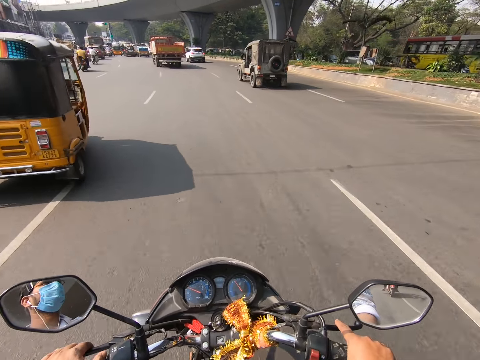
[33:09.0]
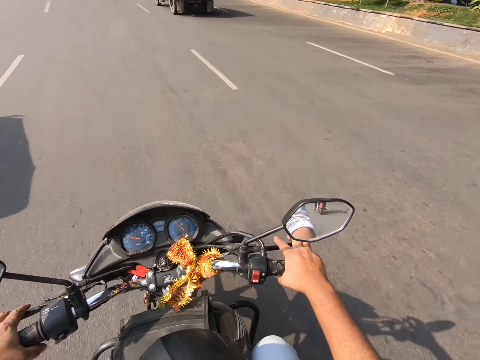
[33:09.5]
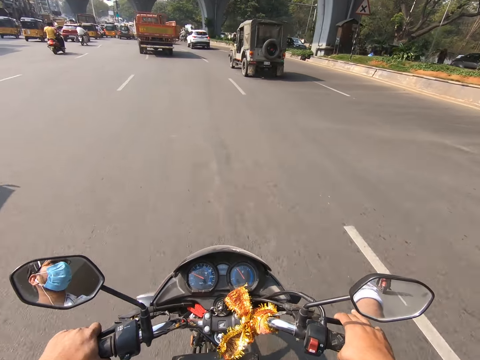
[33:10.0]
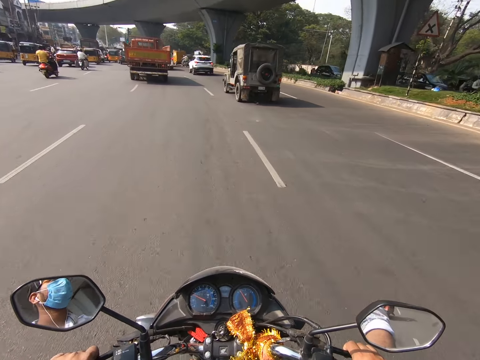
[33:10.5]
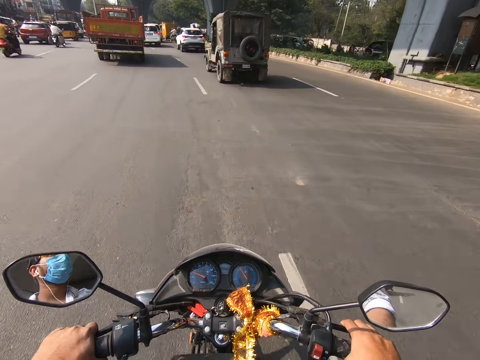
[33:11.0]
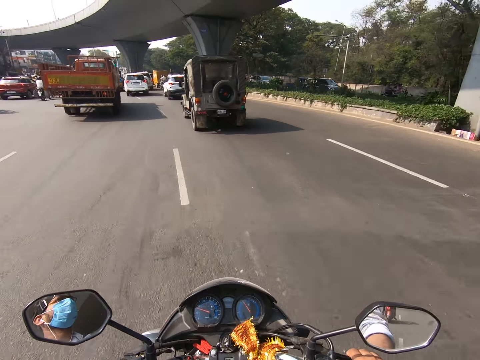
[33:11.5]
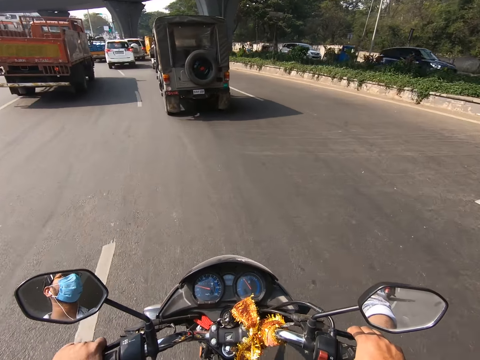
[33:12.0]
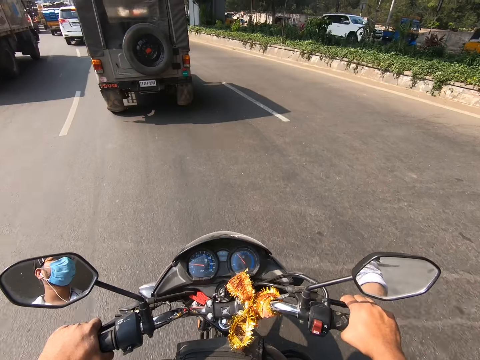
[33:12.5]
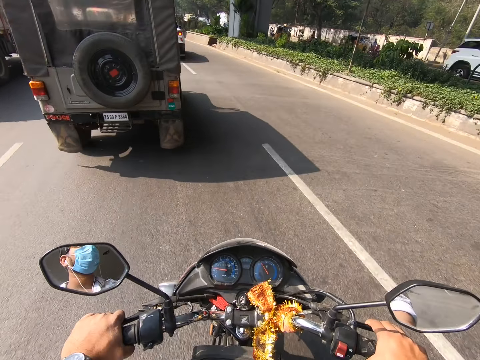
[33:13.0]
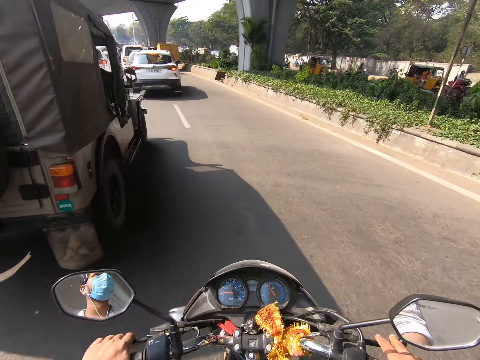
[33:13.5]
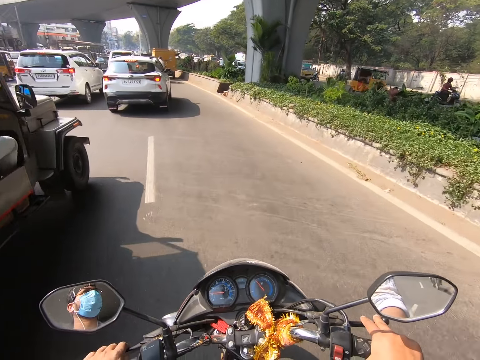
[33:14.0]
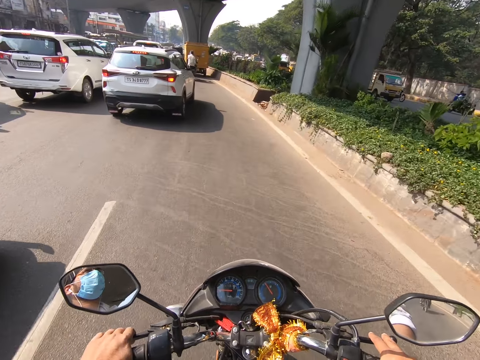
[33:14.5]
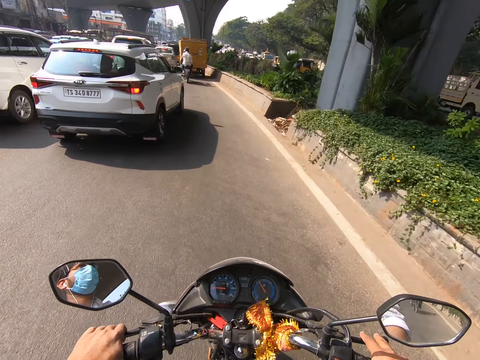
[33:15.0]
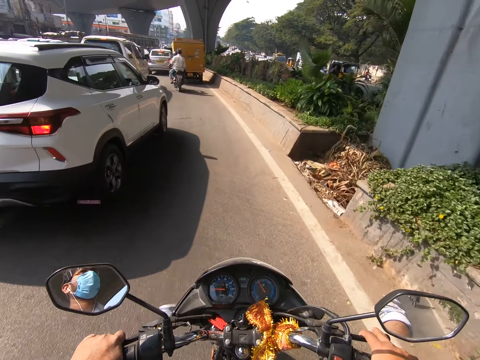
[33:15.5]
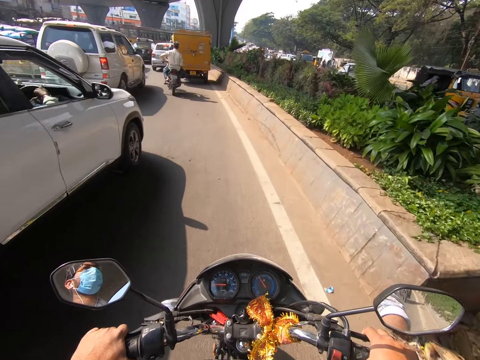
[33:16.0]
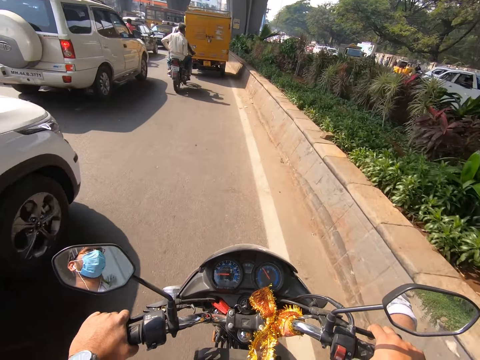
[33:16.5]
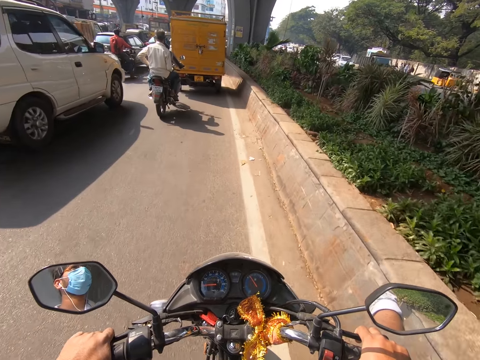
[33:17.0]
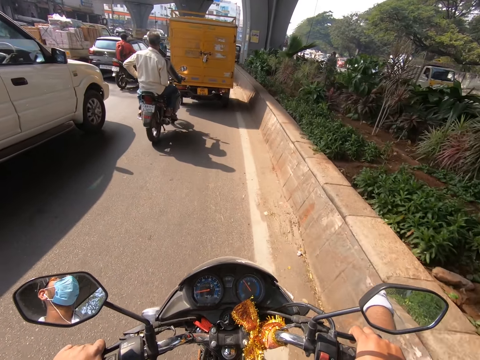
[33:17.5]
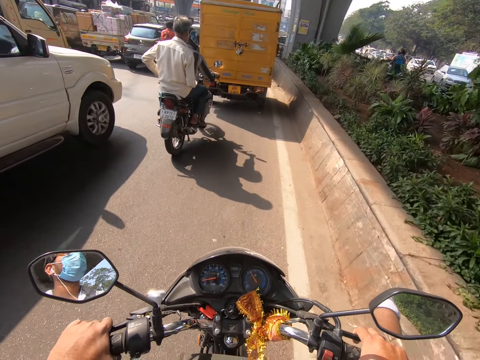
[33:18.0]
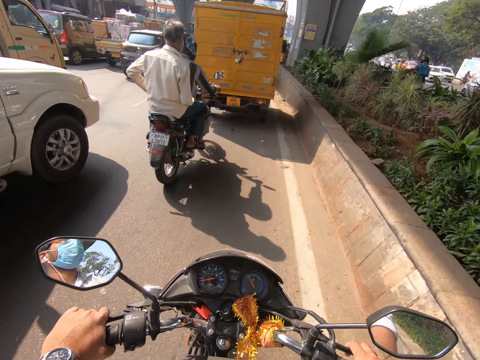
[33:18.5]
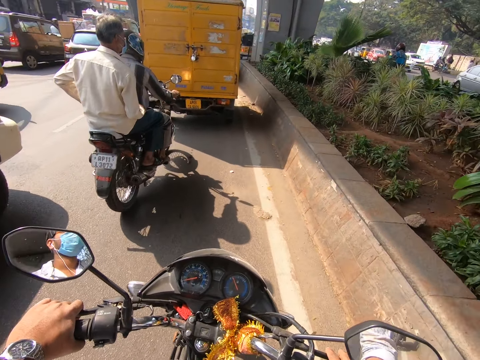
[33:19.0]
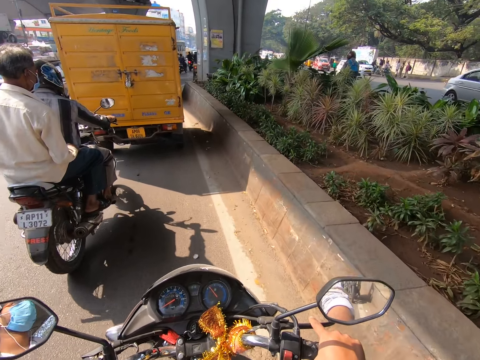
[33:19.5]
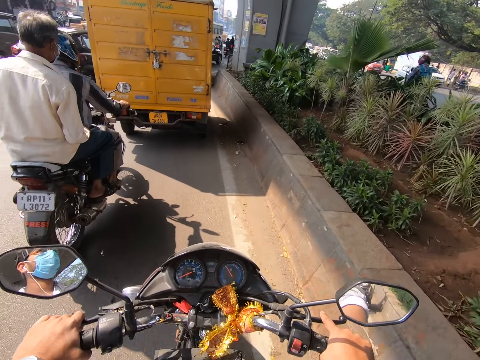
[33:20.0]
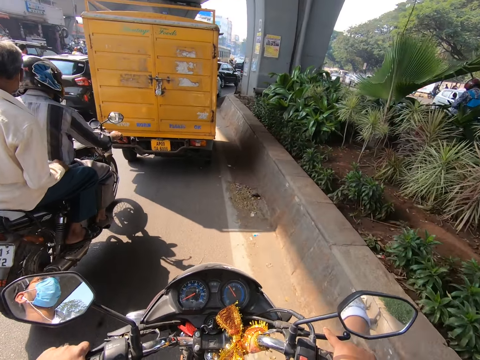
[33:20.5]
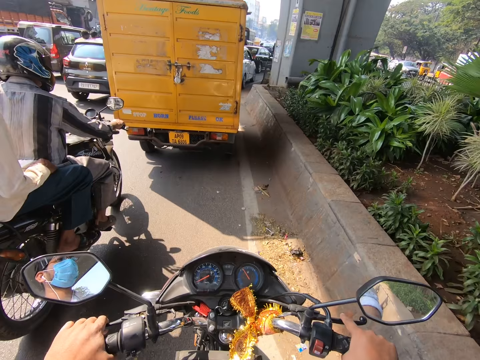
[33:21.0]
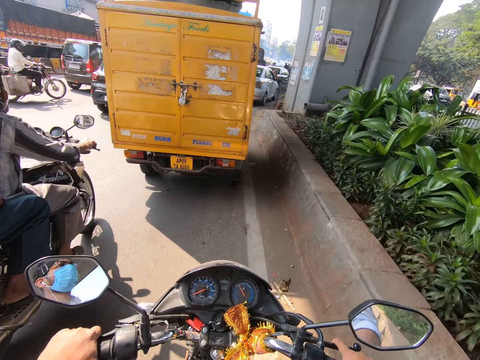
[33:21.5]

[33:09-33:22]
The camera wearer drives right. They drive forward.

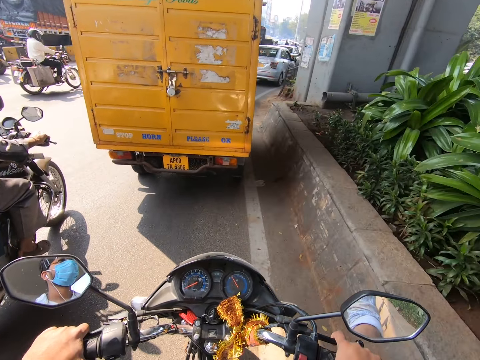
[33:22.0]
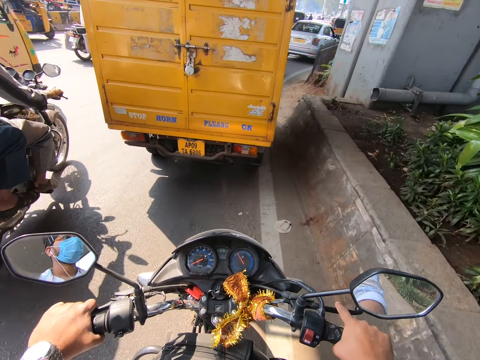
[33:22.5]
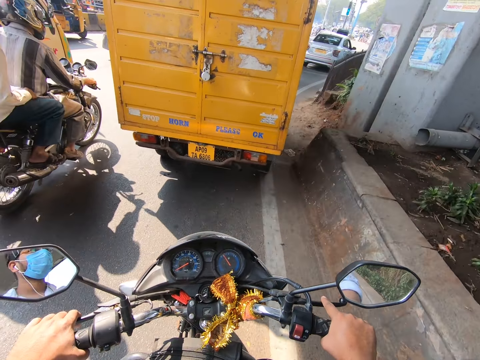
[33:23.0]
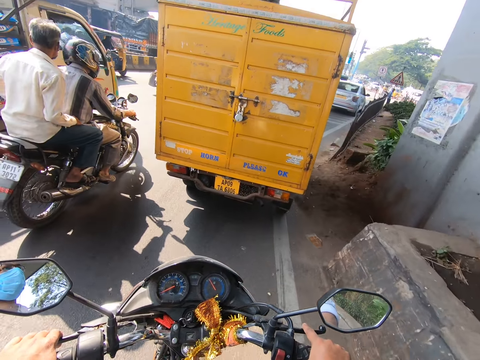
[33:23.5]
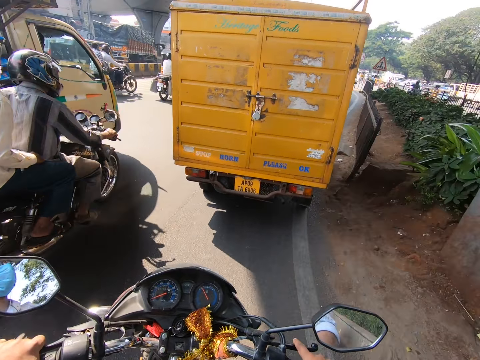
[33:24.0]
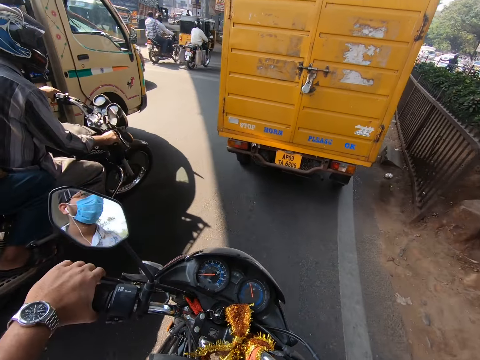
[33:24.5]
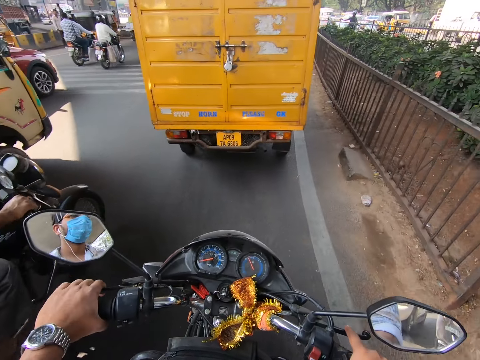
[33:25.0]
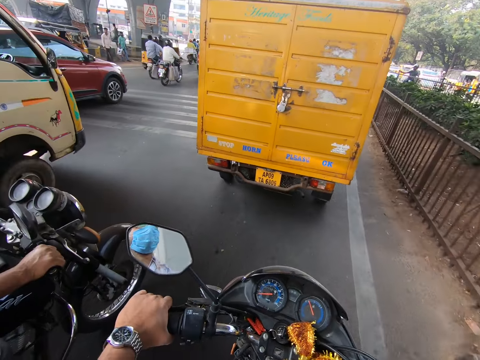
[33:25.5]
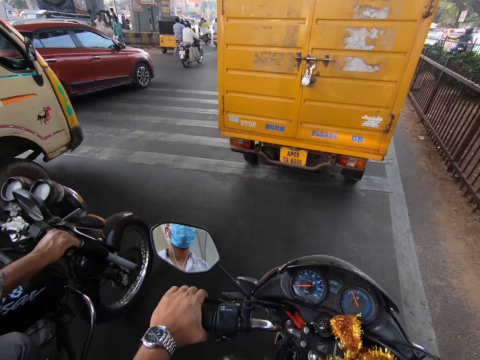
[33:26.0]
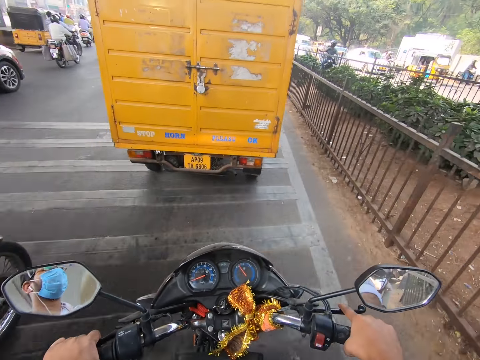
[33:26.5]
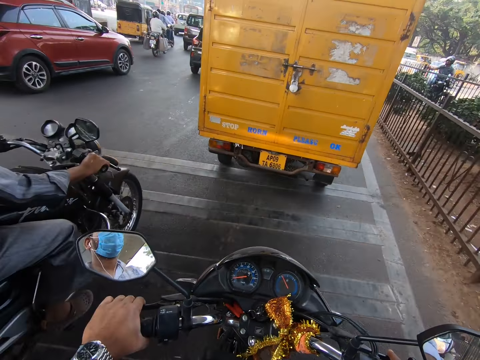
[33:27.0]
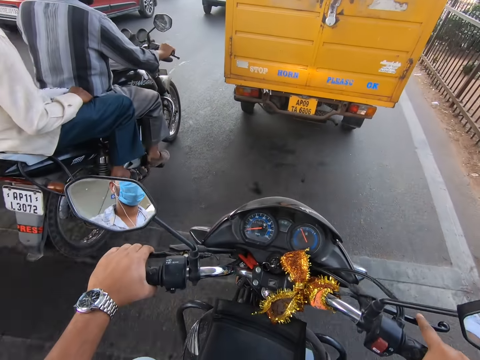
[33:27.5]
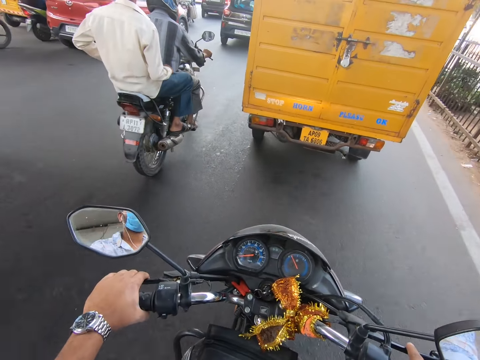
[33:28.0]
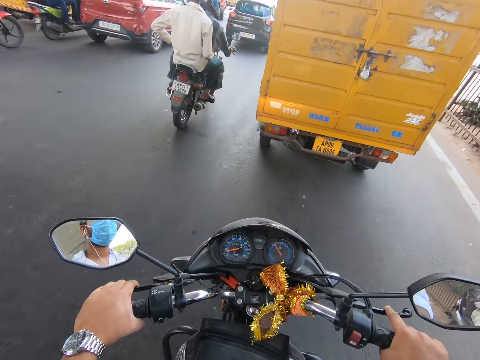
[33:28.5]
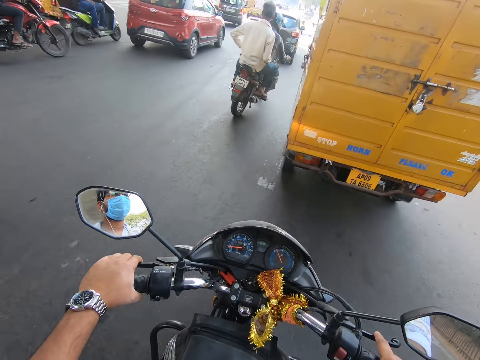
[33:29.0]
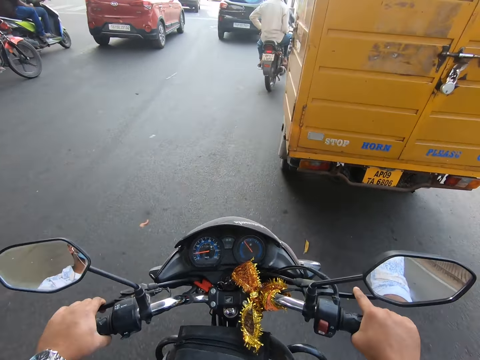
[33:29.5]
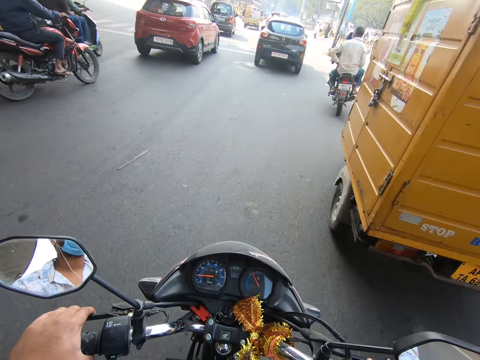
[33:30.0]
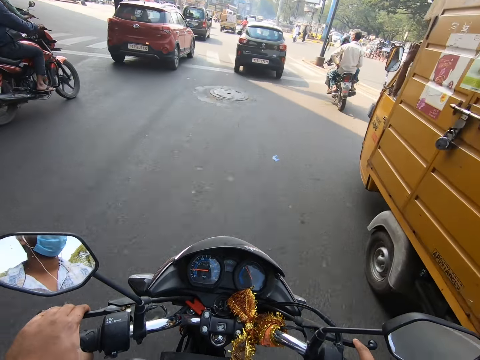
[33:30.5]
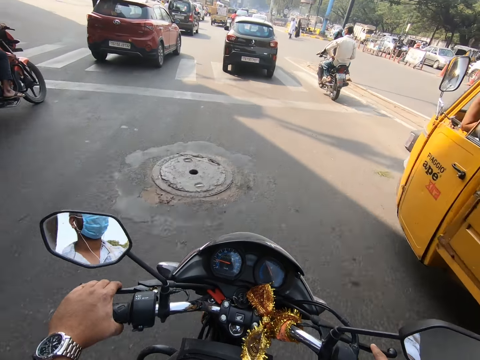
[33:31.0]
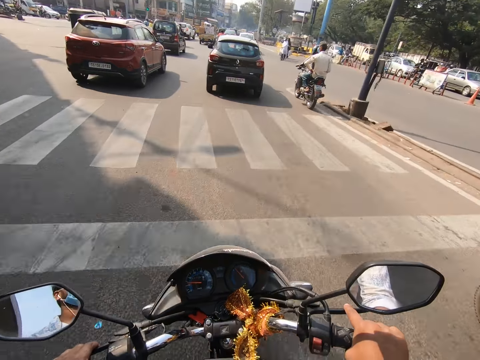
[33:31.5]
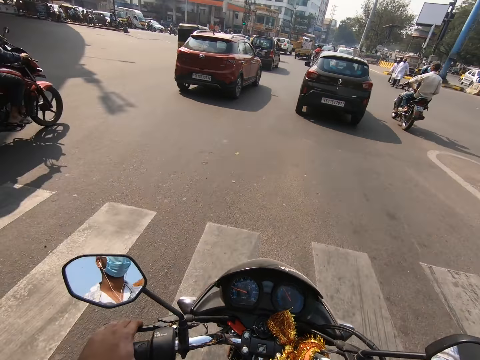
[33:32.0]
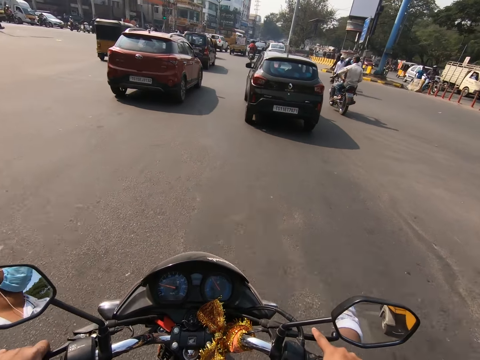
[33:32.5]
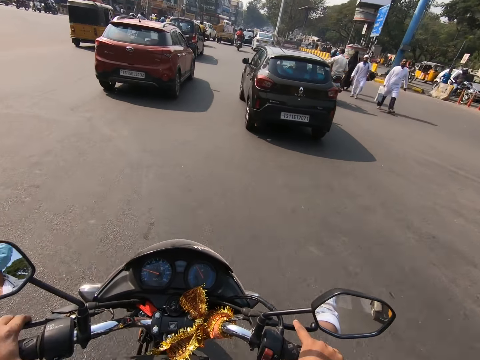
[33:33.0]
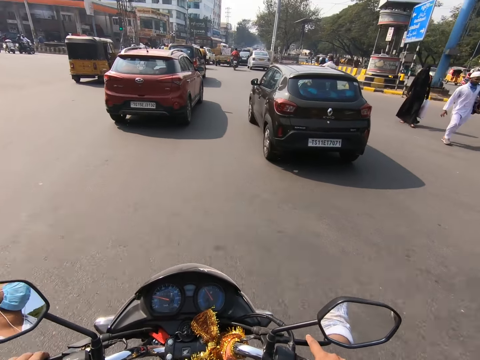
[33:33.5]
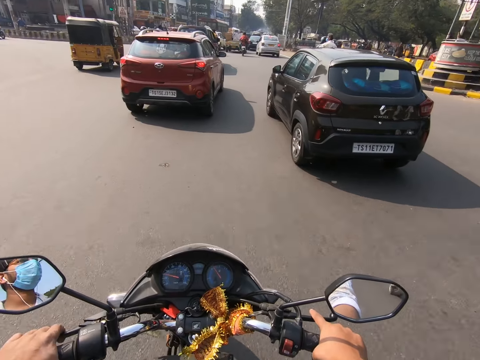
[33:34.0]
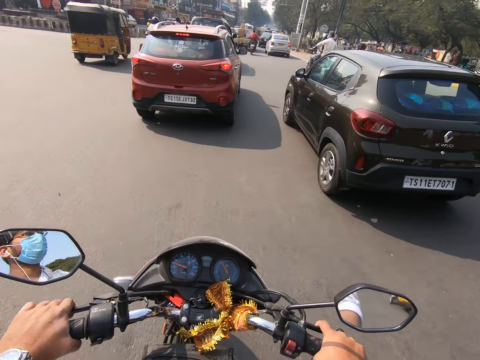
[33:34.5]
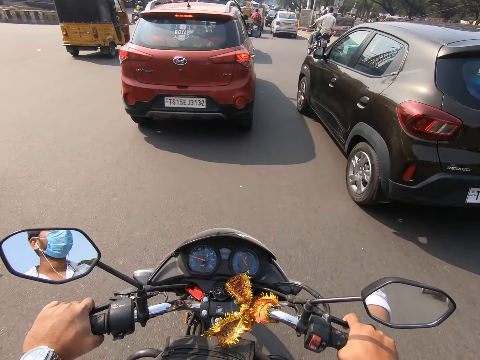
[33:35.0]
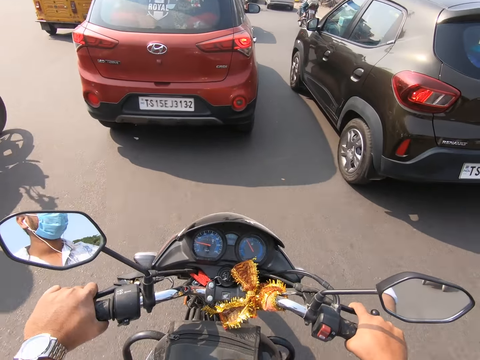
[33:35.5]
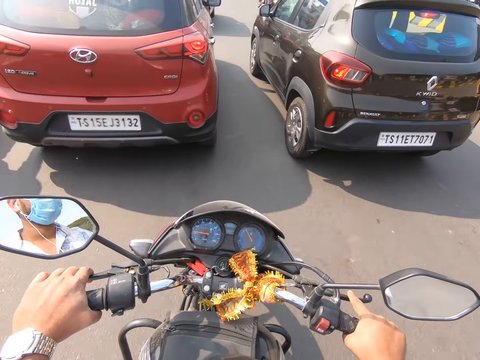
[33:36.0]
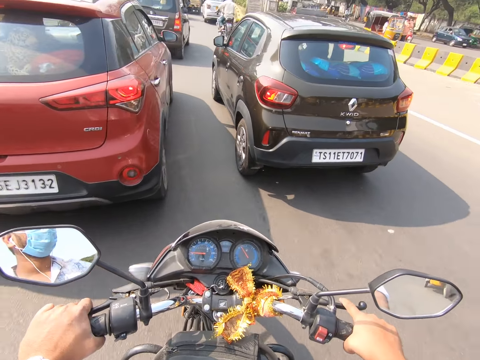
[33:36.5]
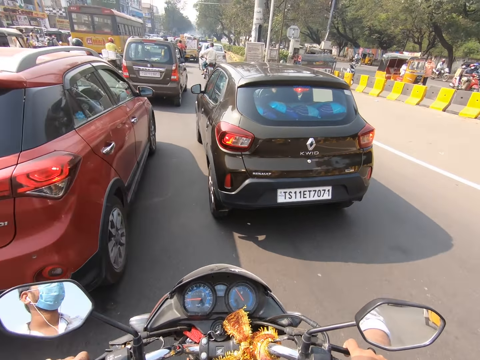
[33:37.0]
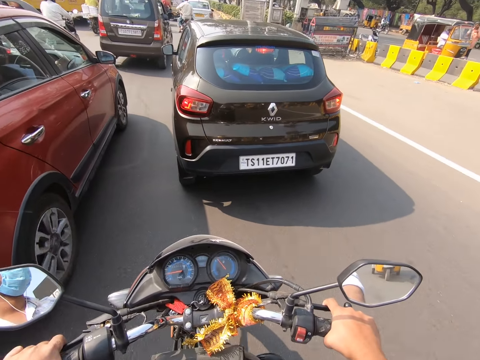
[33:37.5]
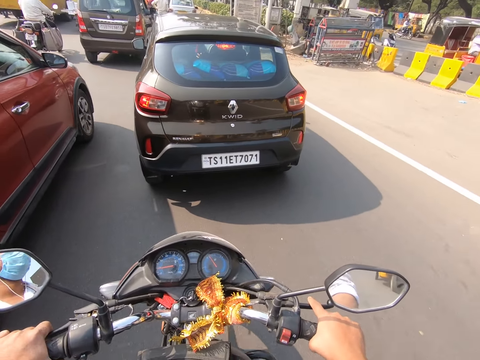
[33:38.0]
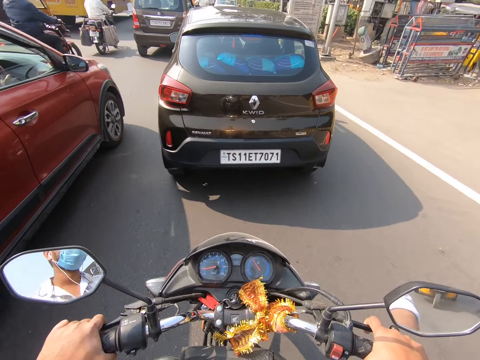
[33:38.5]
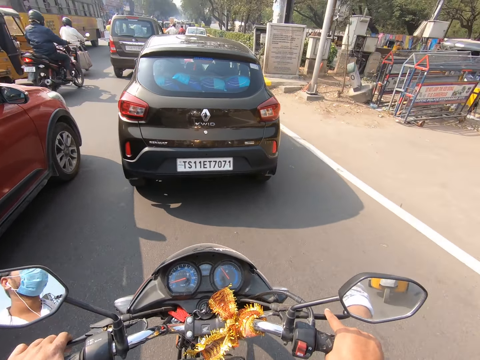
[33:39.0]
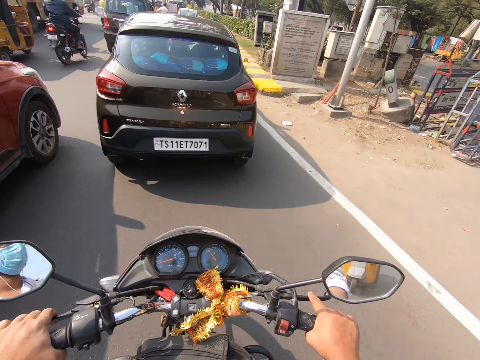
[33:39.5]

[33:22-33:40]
The camera wearer turns right. They drive forward. They drive left. They drive forward.
